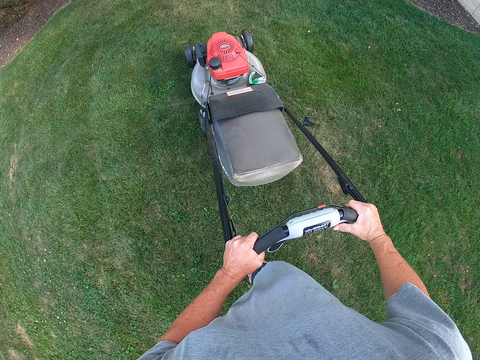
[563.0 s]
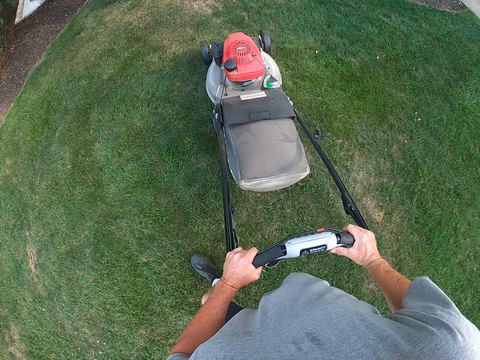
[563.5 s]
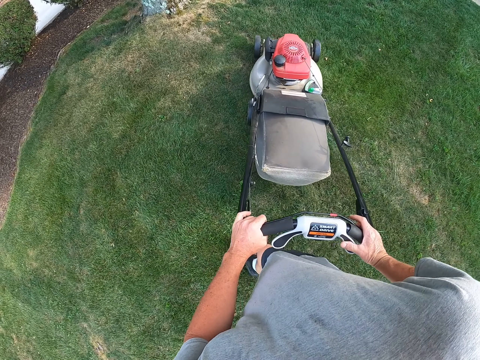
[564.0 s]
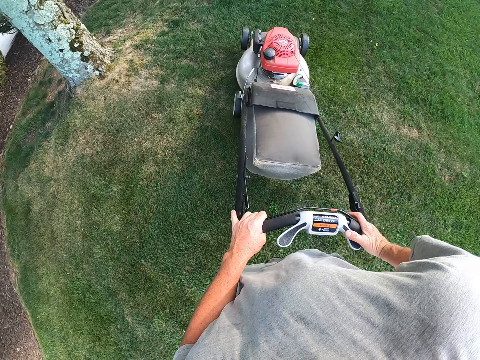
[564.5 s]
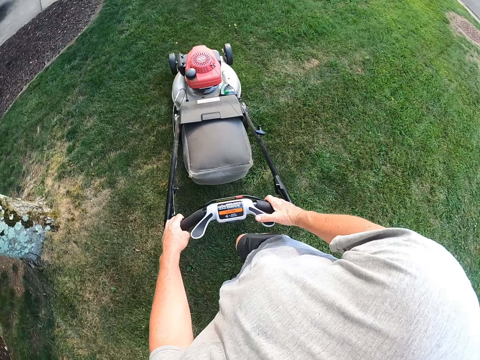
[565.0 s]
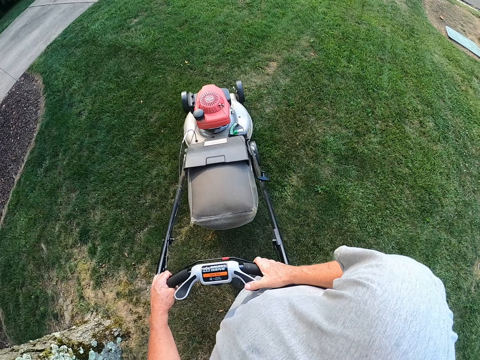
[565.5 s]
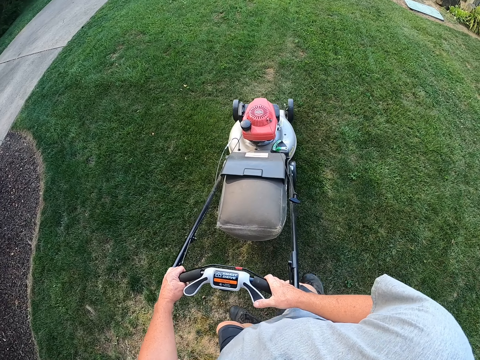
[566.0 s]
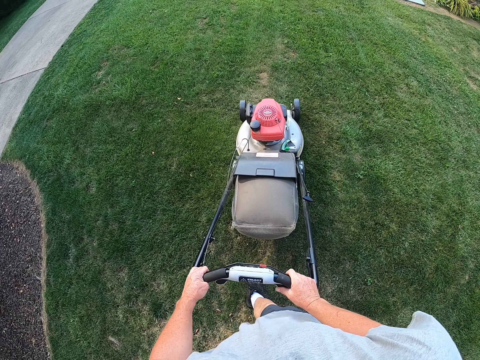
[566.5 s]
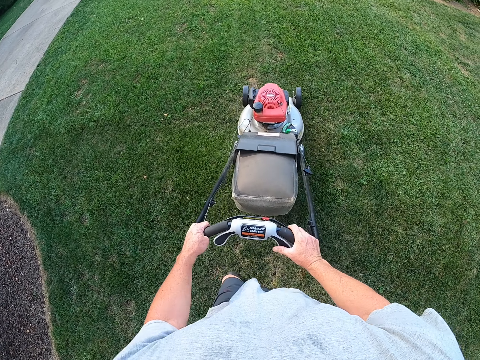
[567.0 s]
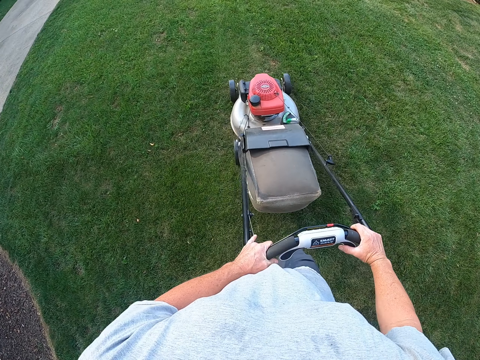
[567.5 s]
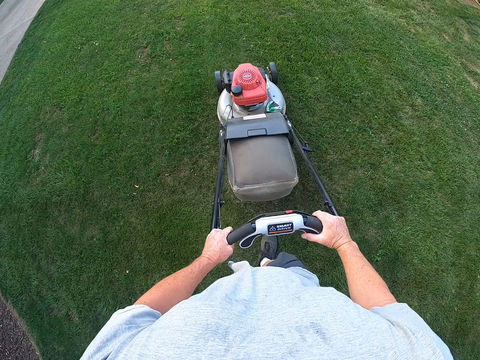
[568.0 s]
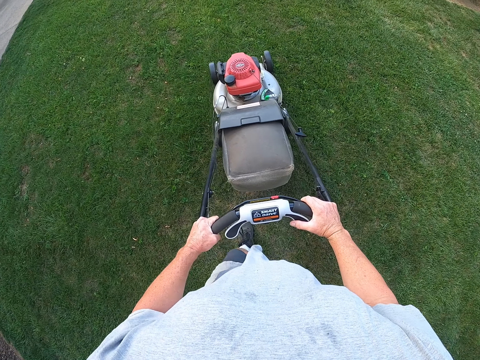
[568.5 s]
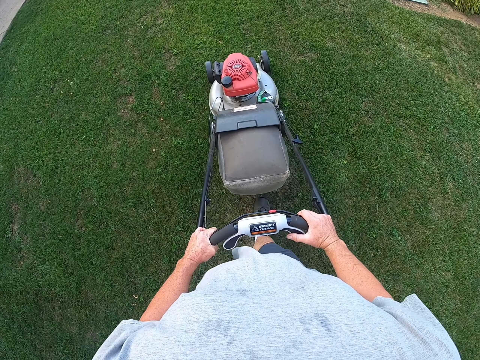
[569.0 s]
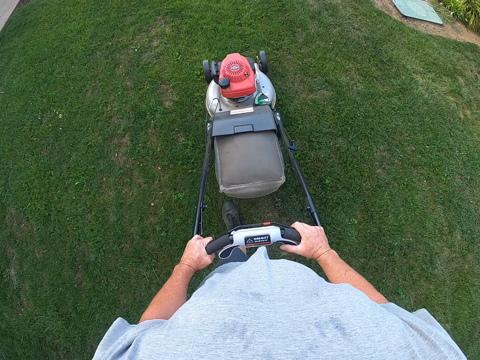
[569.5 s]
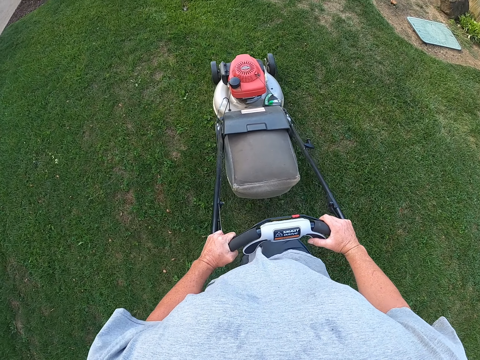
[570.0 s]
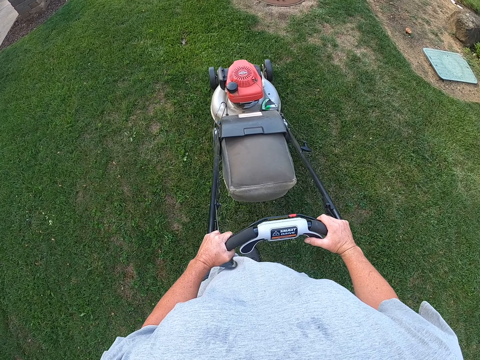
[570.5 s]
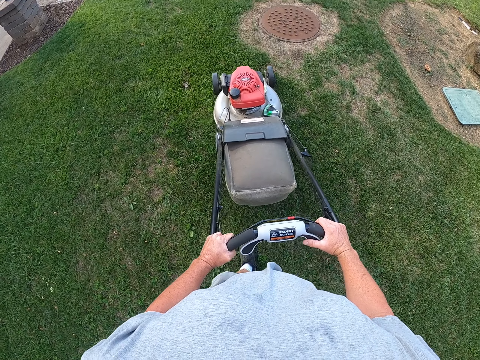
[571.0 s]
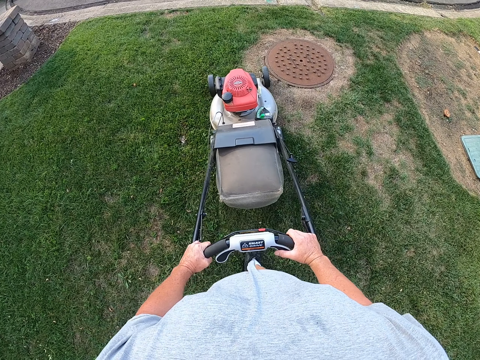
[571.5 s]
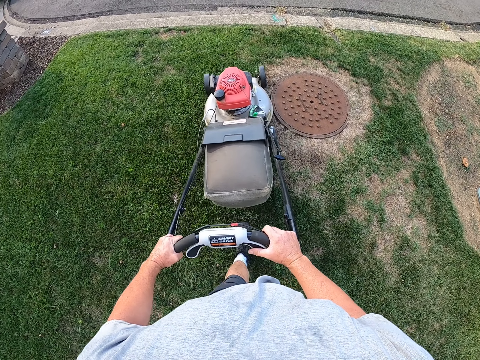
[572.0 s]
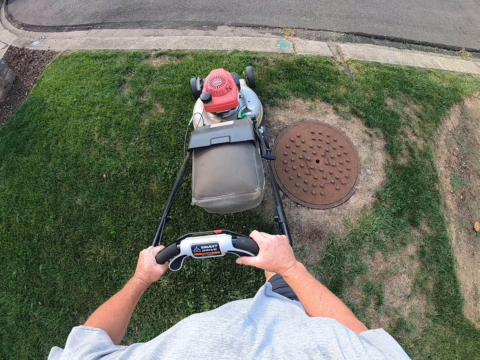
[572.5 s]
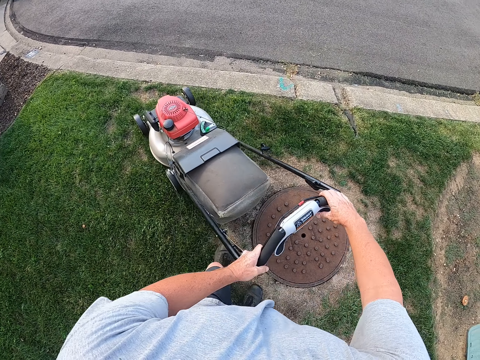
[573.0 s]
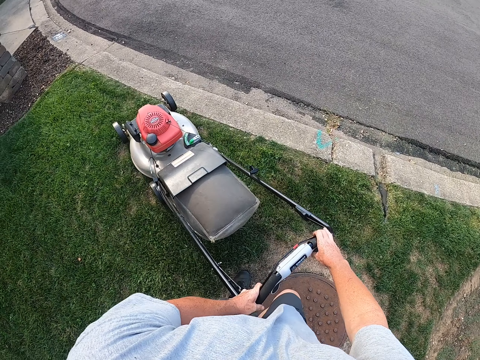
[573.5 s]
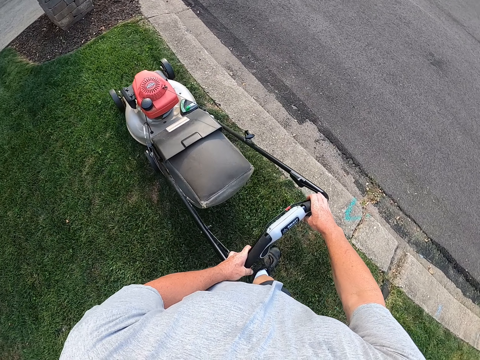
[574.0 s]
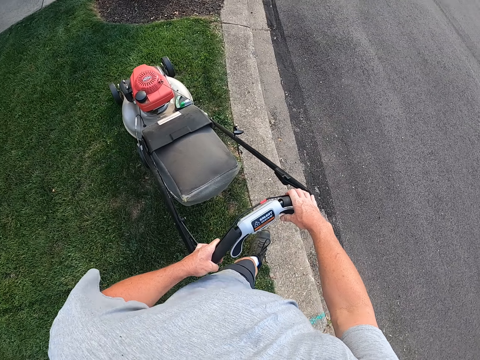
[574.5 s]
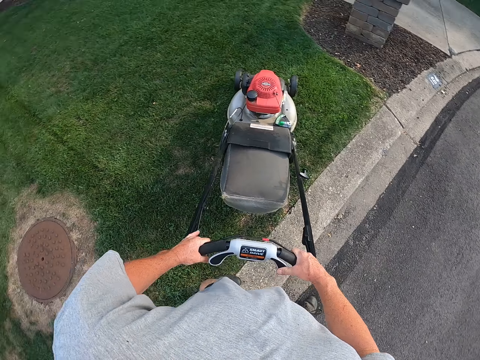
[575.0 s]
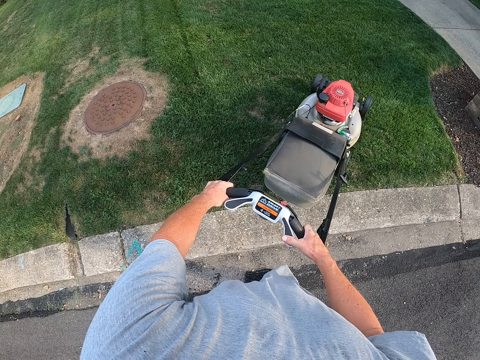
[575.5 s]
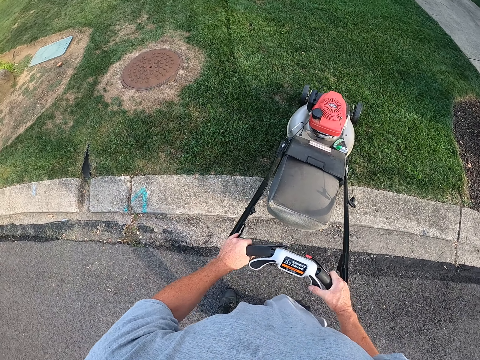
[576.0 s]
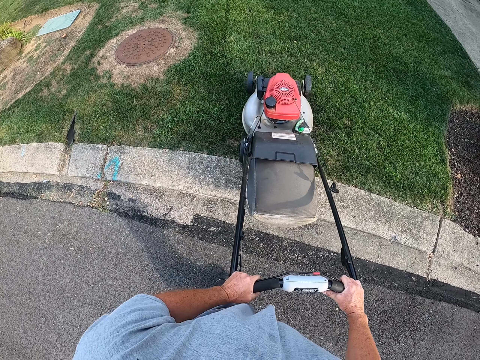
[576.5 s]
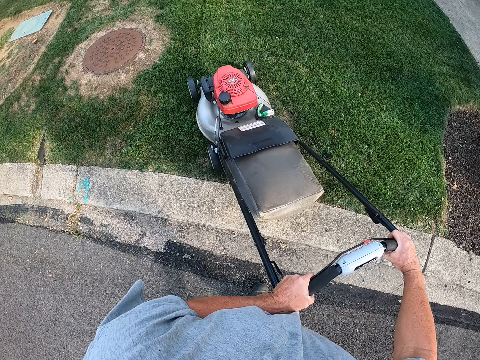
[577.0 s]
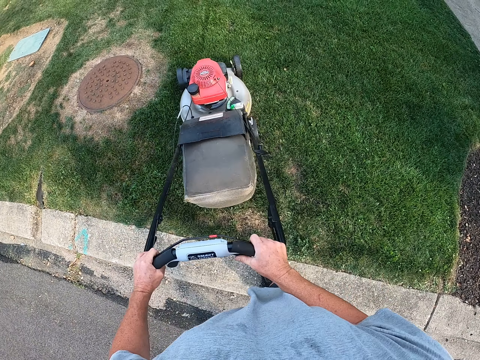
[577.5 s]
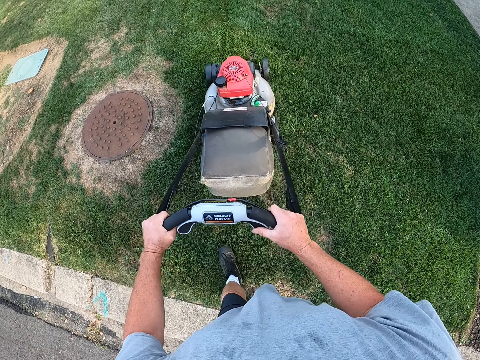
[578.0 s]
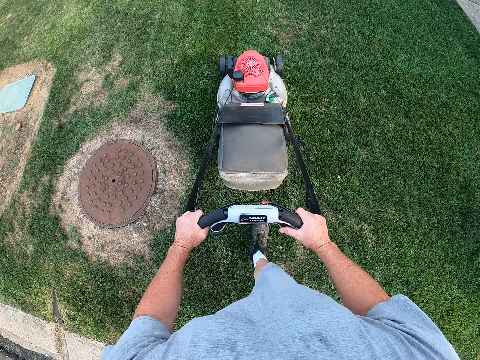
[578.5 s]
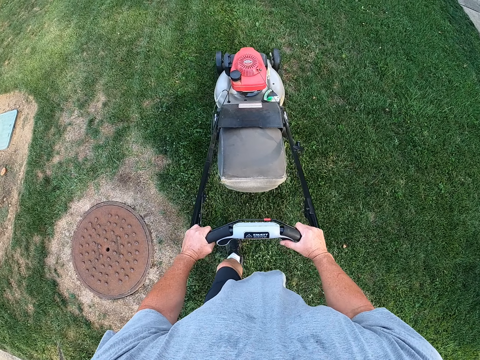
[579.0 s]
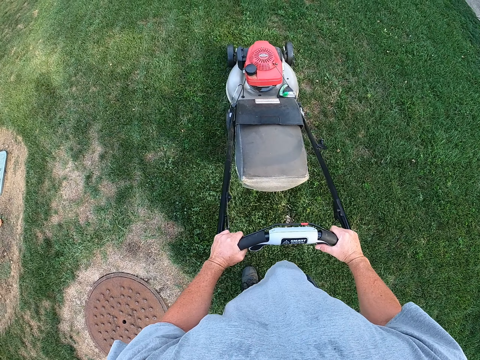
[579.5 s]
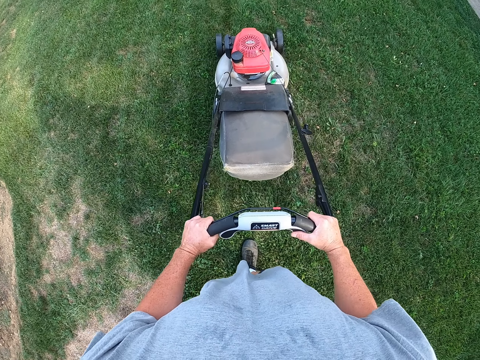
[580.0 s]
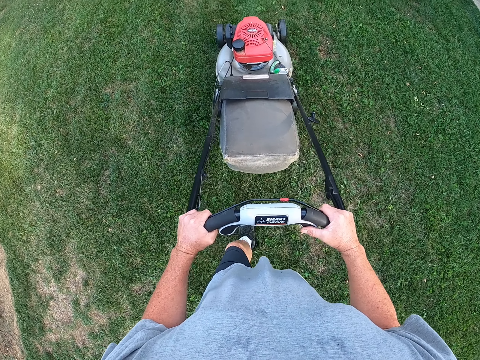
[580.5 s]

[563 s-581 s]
The camera wearer cuts grass with a mower machine. They turn the mower machine. They cut the grass with the mower machine. They turn the mower machine.

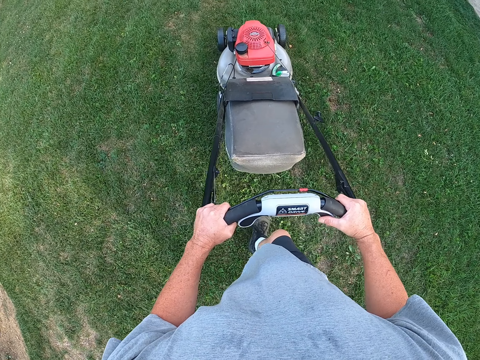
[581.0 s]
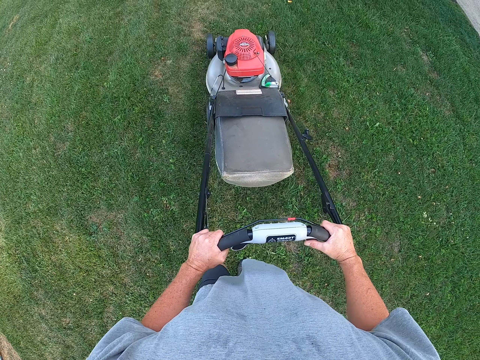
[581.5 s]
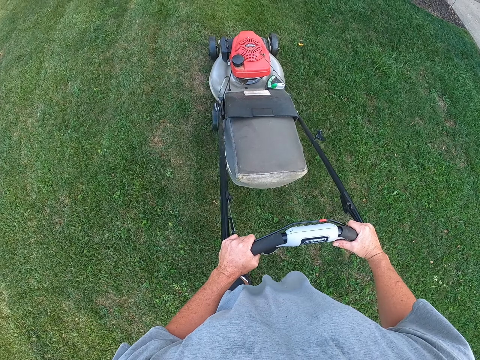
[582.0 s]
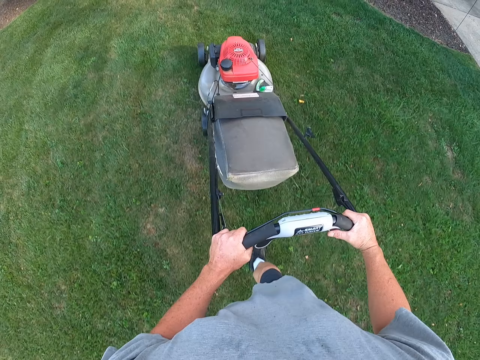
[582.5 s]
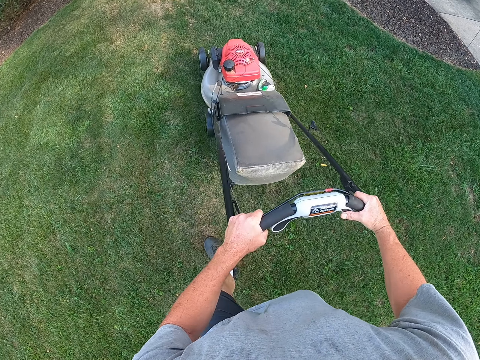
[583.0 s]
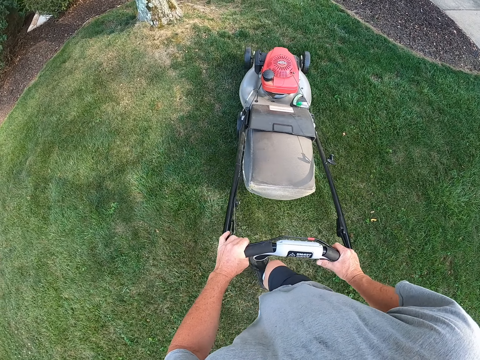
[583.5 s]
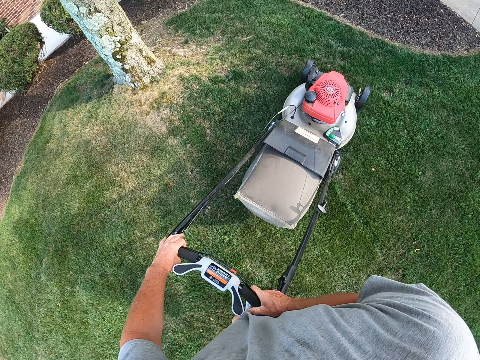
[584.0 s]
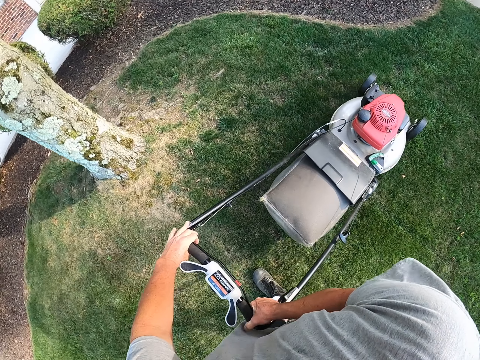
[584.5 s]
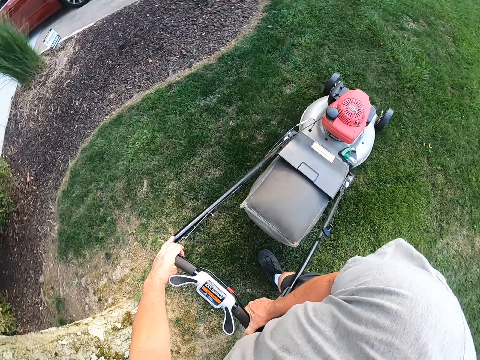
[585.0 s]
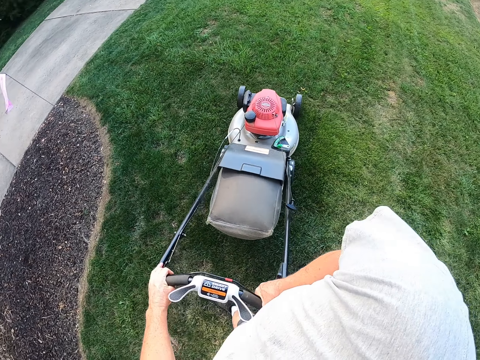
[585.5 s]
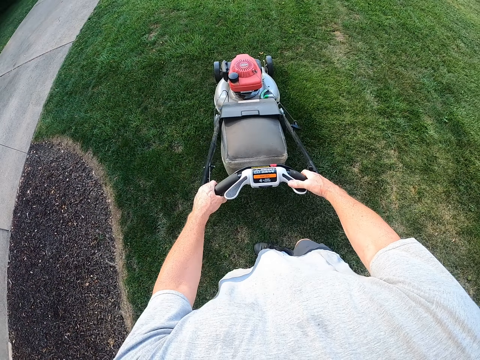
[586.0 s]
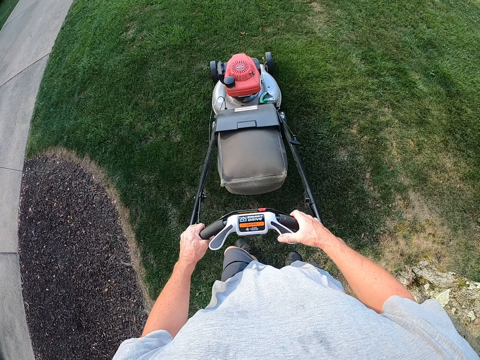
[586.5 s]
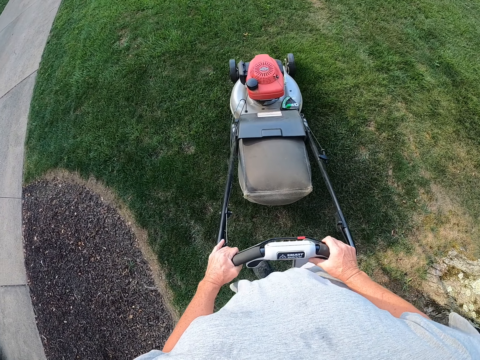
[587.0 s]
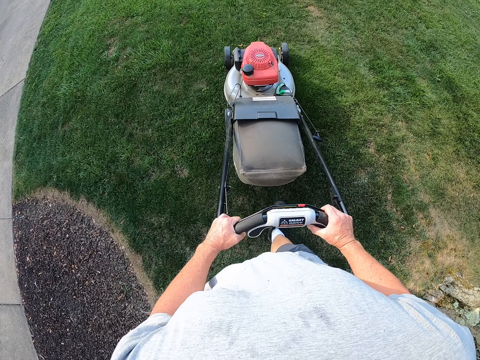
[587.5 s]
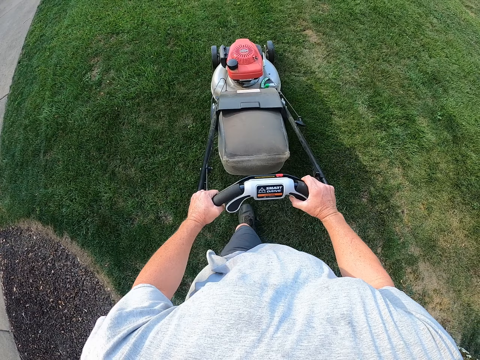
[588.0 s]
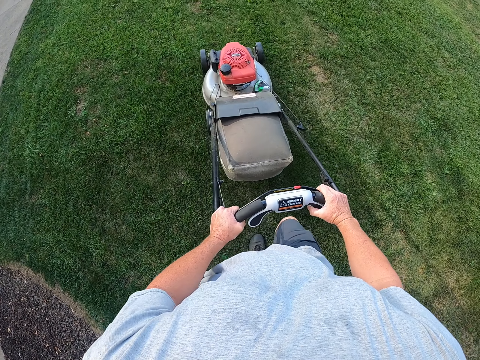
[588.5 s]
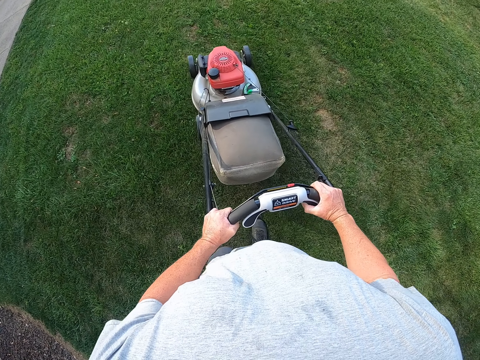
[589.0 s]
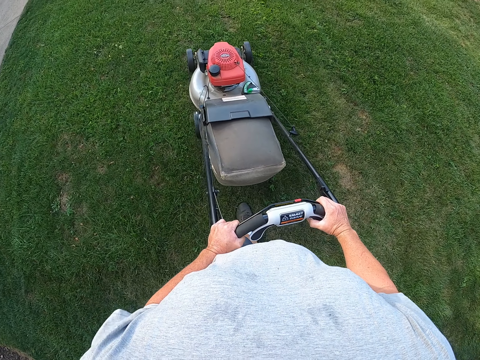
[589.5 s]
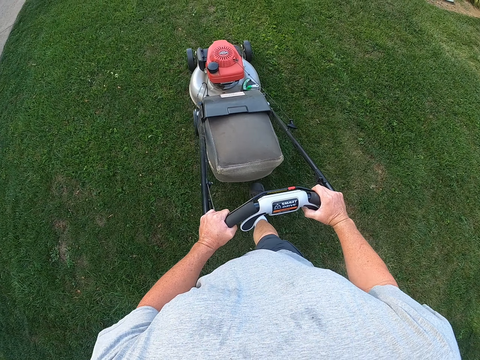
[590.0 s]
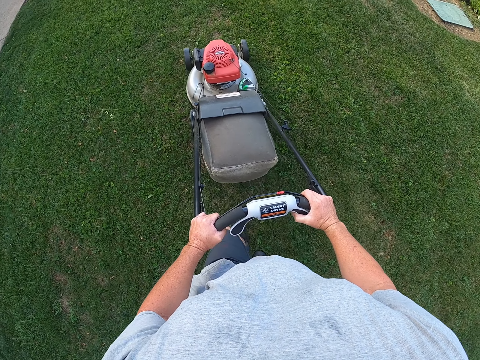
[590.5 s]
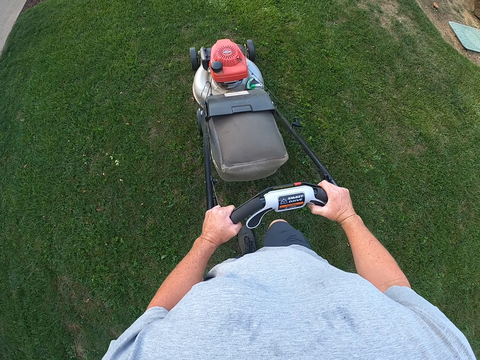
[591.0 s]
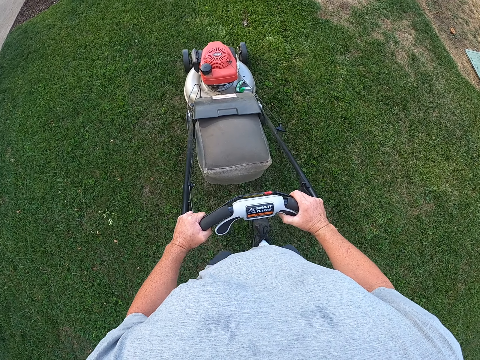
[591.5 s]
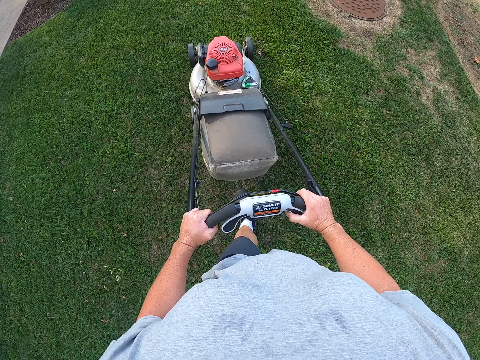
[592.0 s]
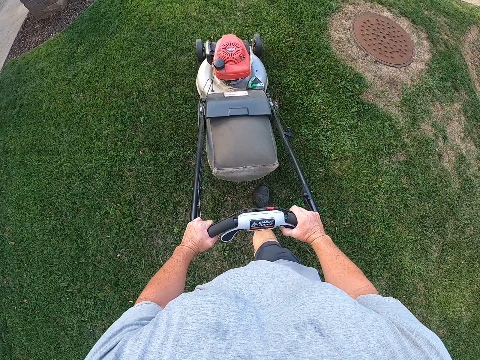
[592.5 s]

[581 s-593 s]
The camera wearer cuts grass with a mower machine. They turn the mower machine. They reverse the lawn mower. They cut the grass with the lawn mower.
